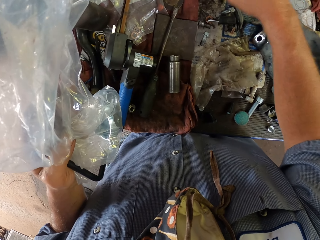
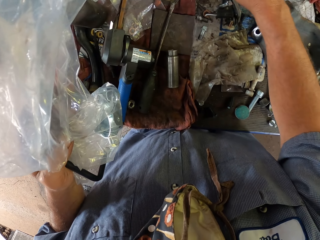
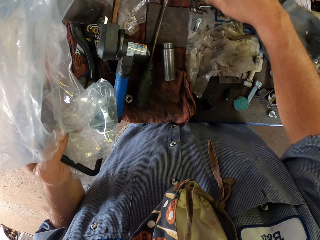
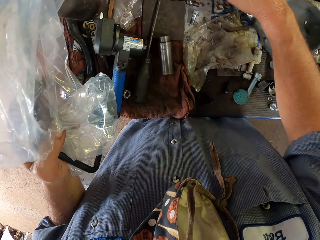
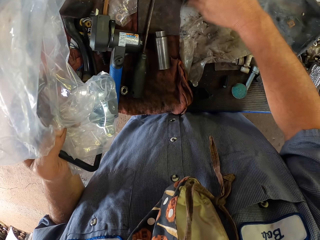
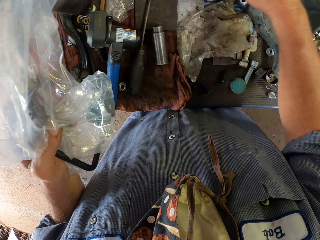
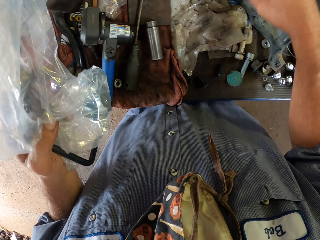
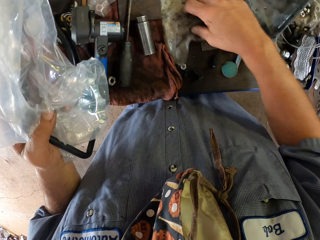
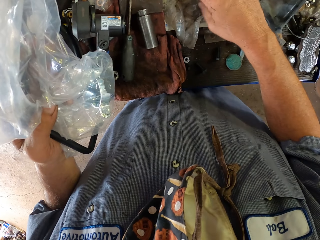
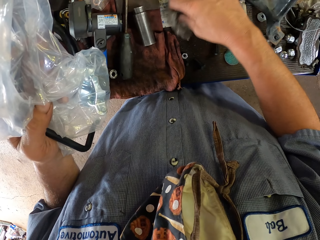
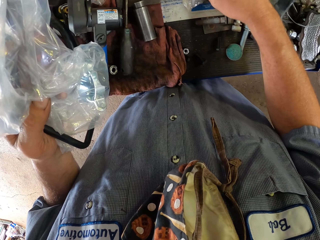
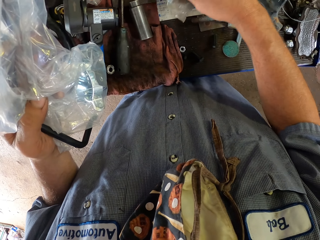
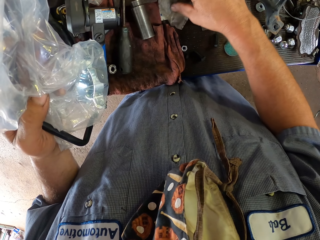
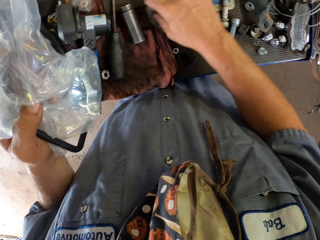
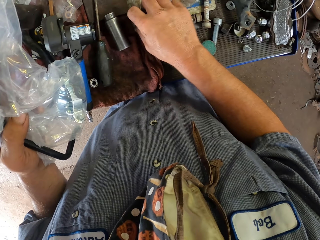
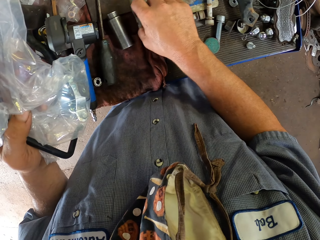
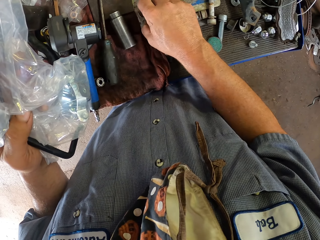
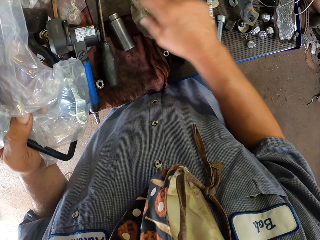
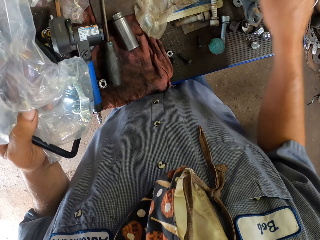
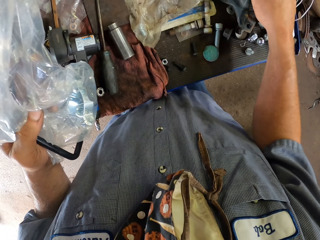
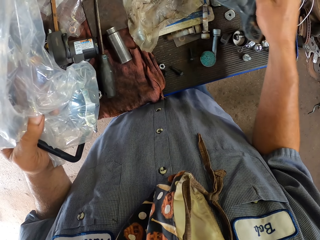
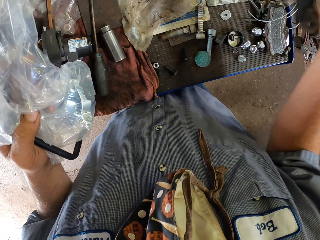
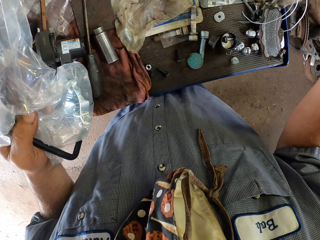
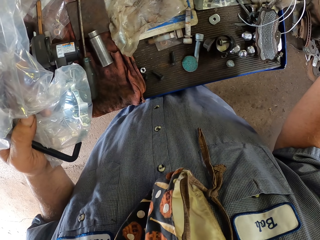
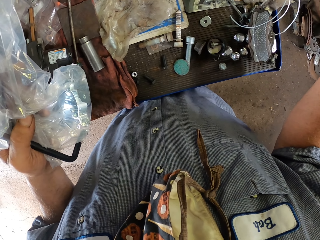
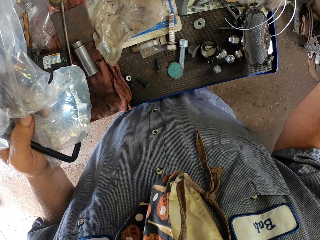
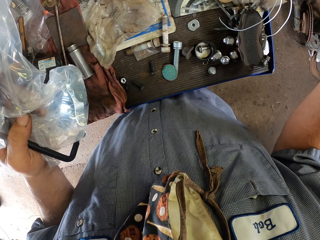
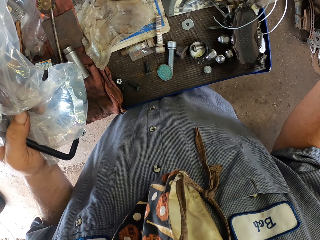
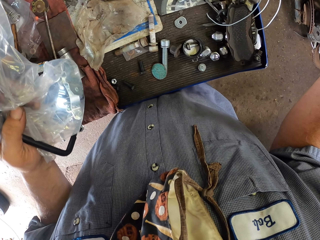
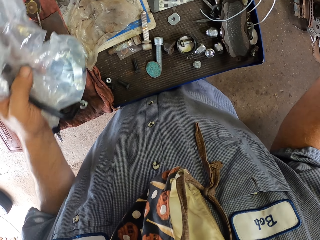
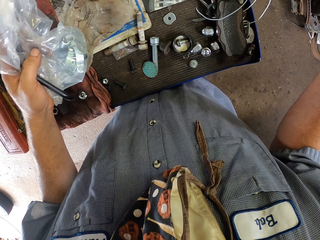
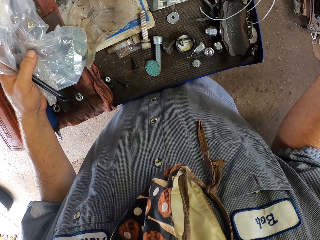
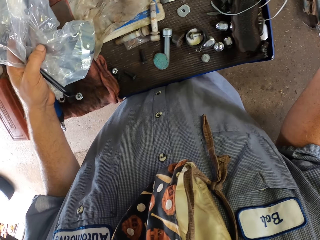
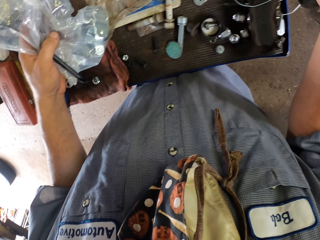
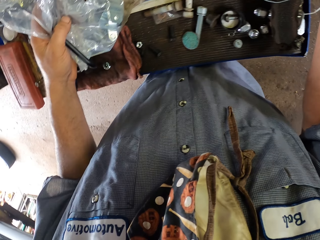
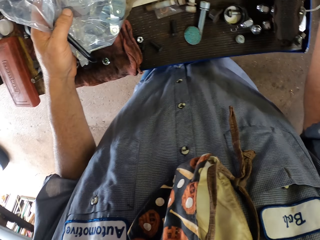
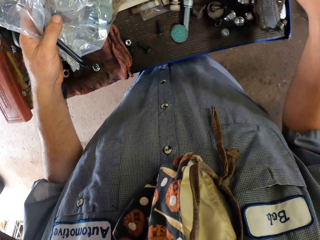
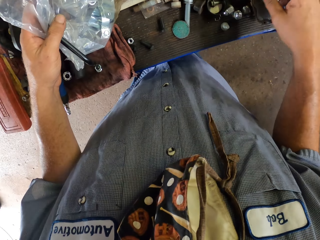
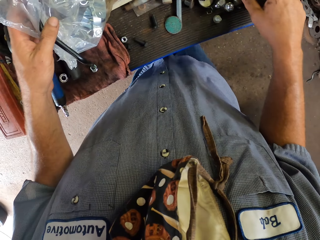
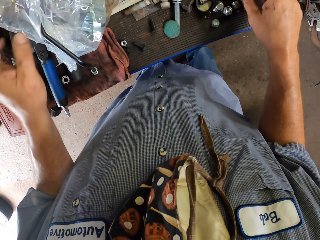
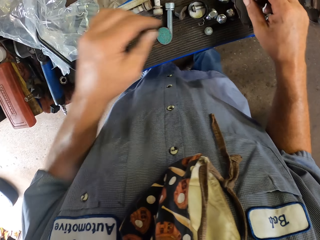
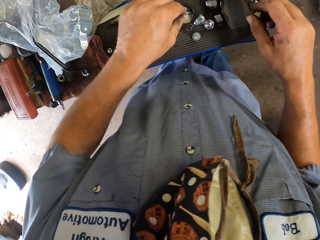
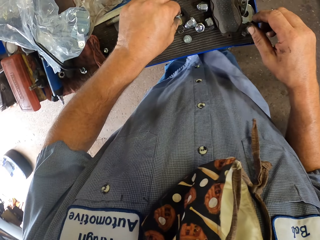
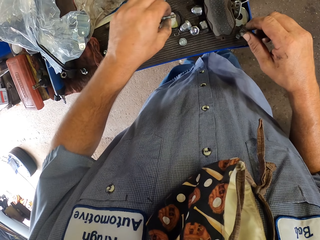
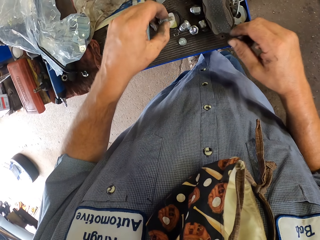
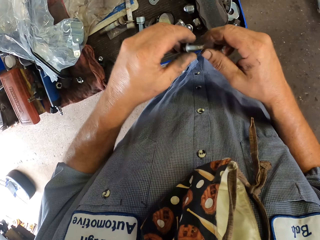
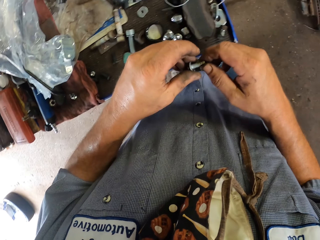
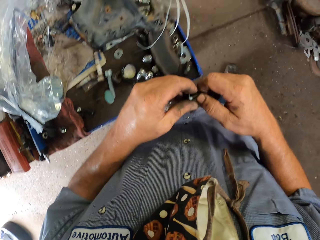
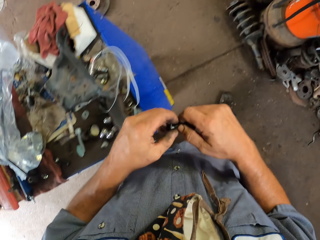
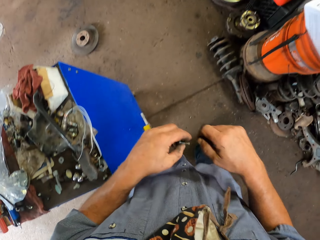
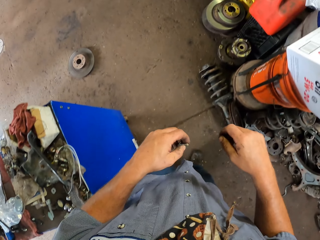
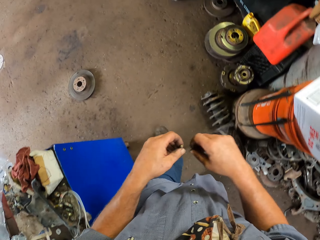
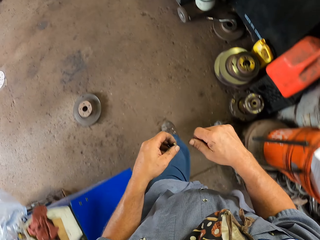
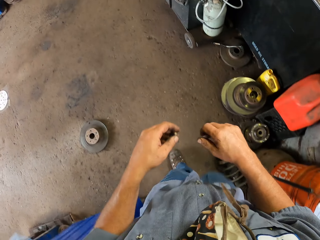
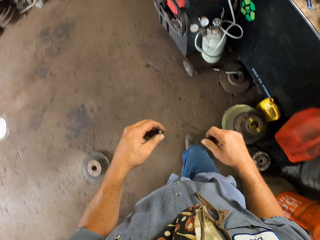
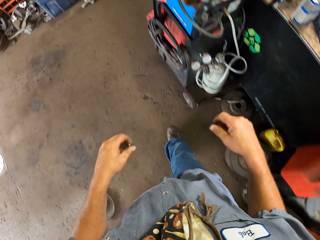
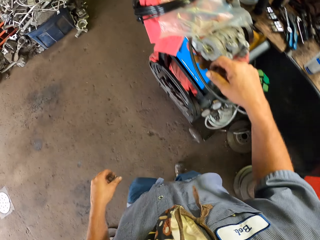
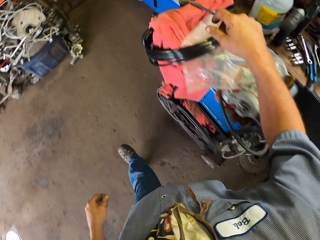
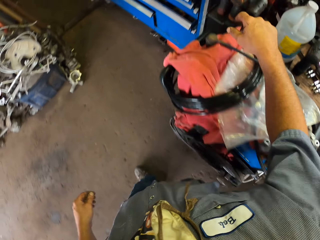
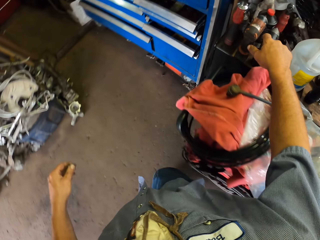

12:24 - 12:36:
The camera wearer moves something from the tools. They lift up the right hand. They pick a screw from the tools. They hold a screwdriver. They walk around.

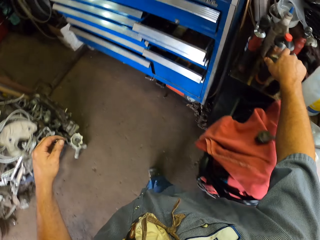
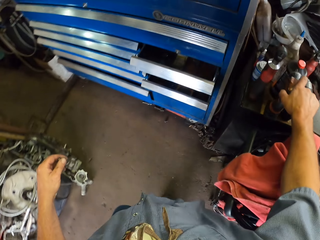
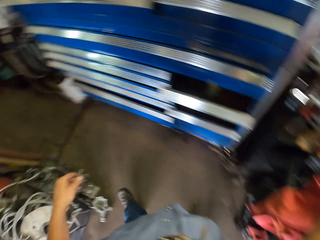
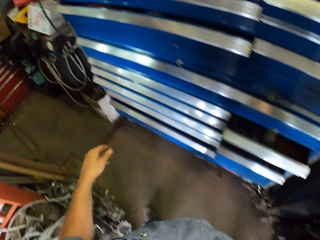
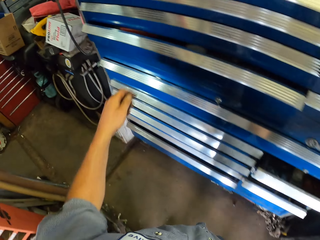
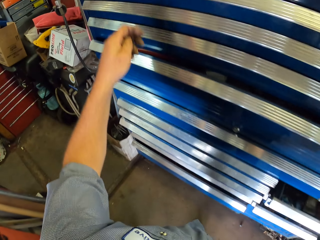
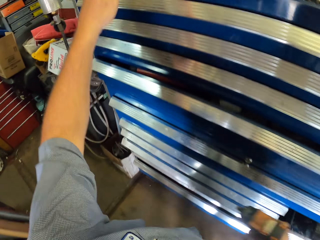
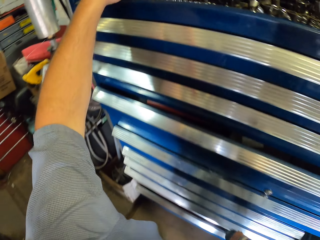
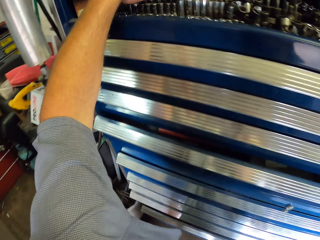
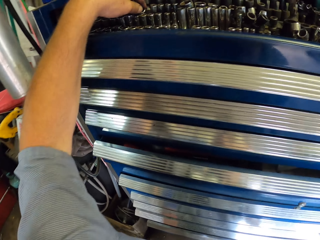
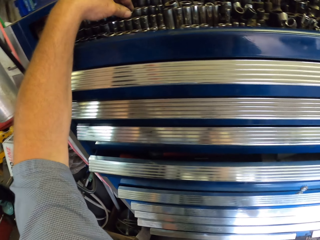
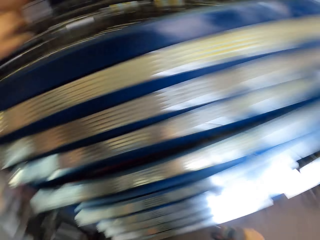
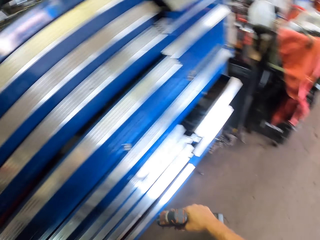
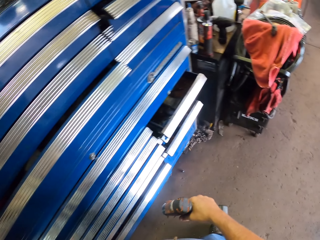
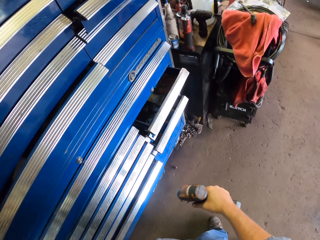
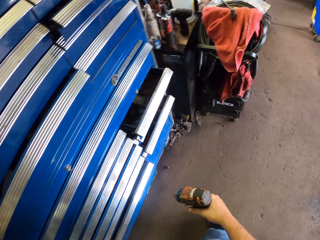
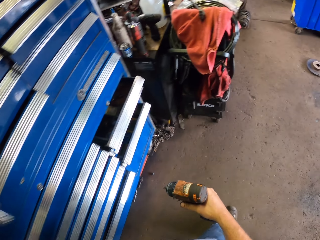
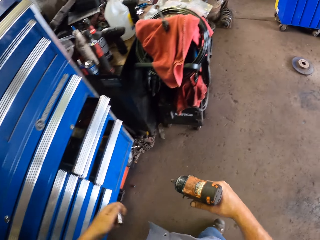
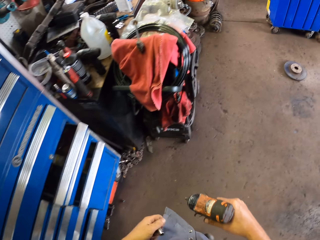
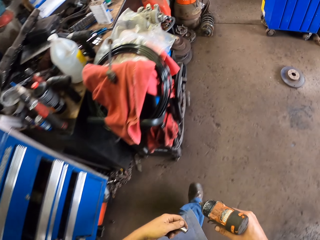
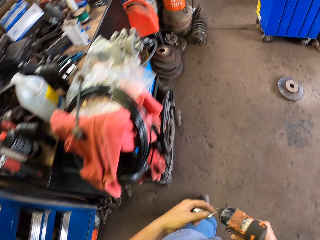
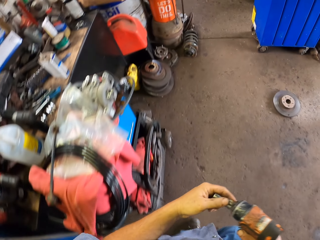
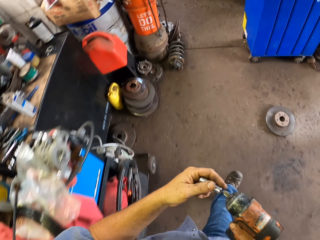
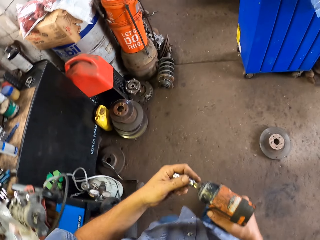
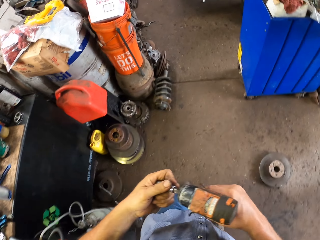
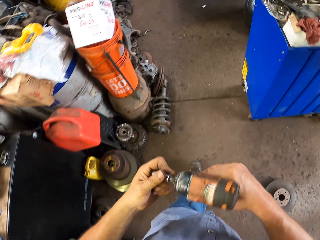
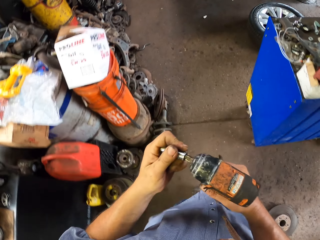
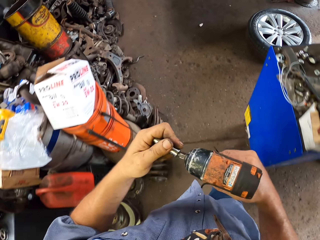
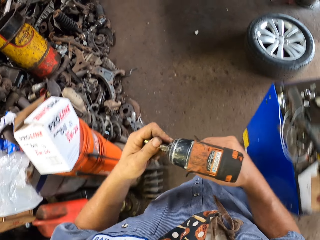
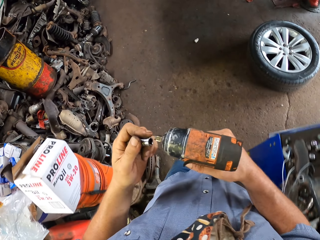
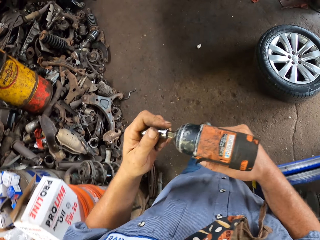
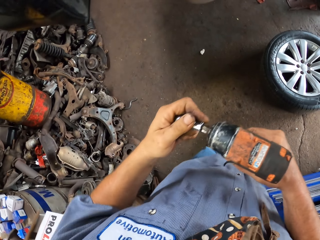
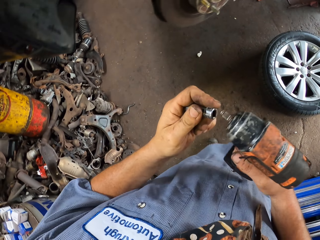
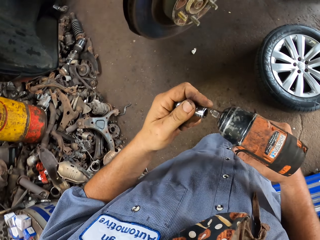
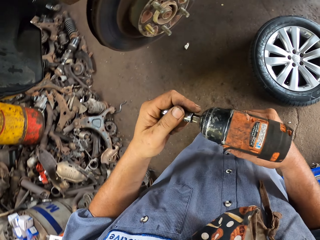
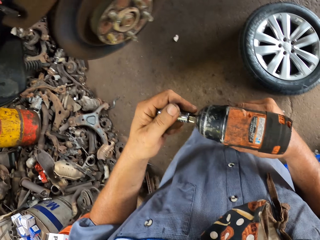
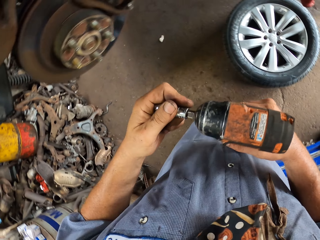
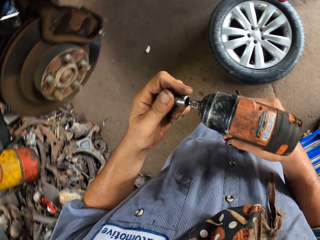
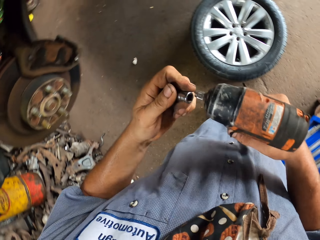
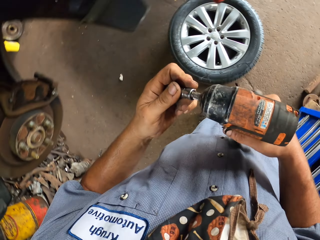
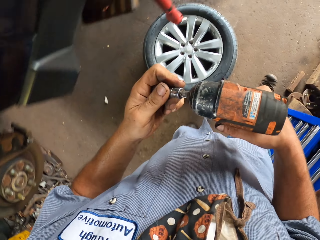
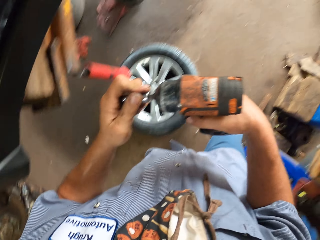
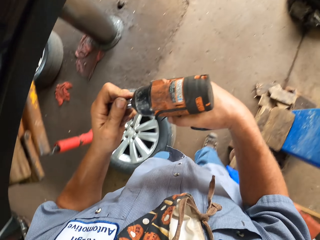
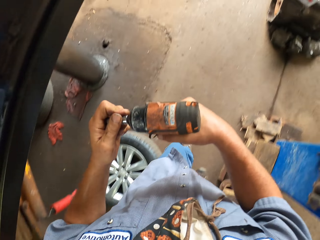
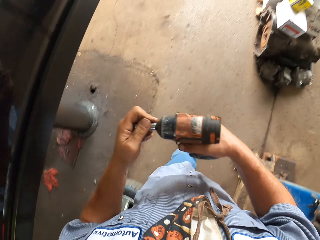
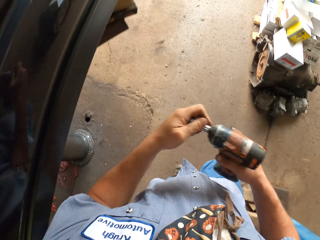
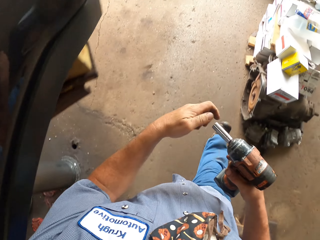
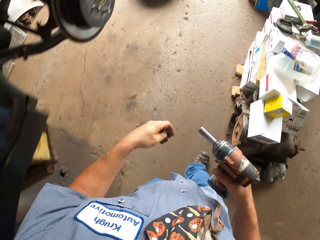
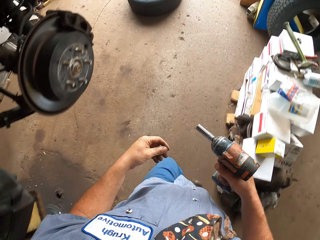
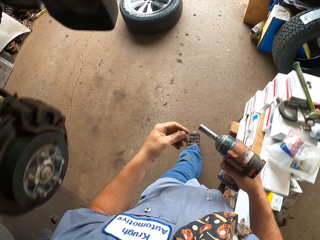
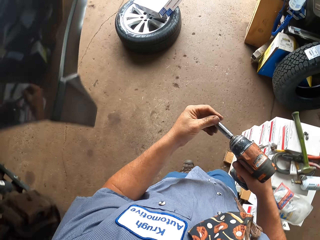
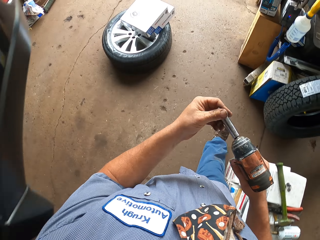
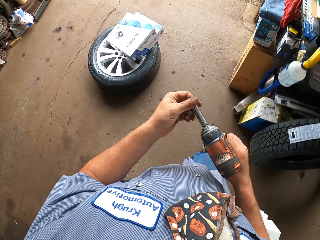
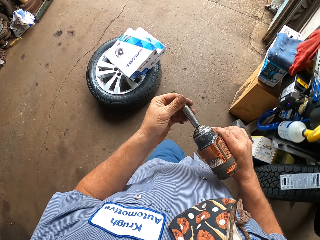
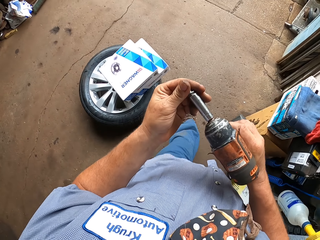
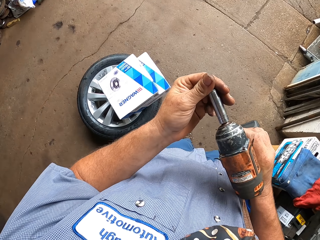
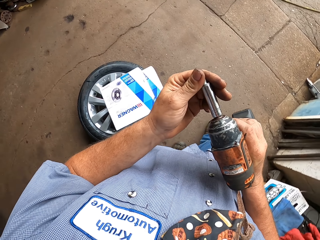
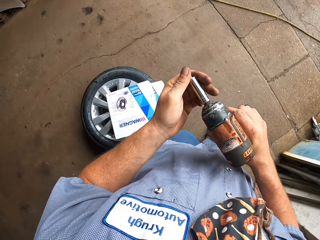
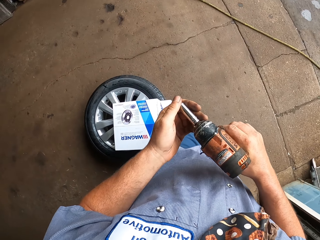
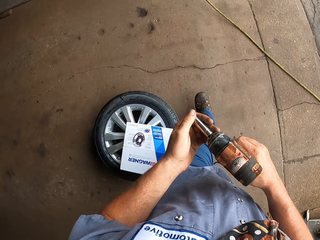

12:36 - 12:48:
The camera wearer takes a drill screwdriver machine from the table. They pick up a screwdriver extractor machine from the tool arrangement. They put the screwdriver extractor to the drill screwdriver machine.
